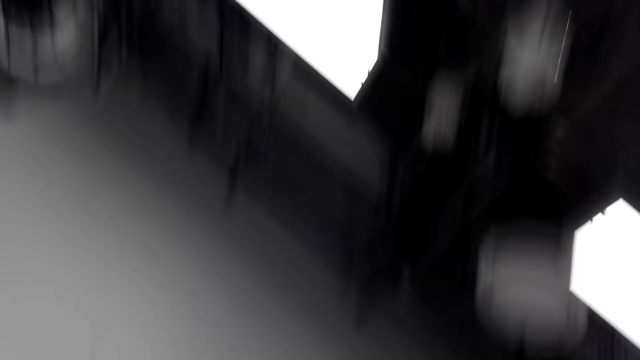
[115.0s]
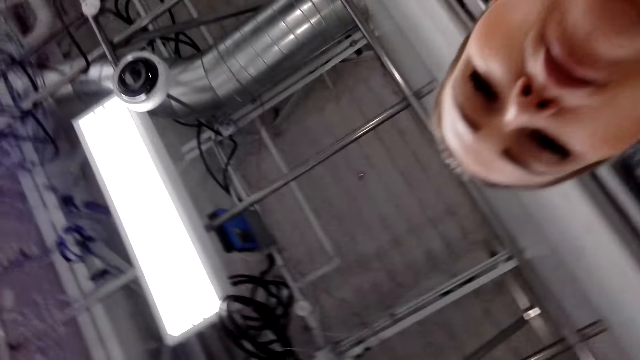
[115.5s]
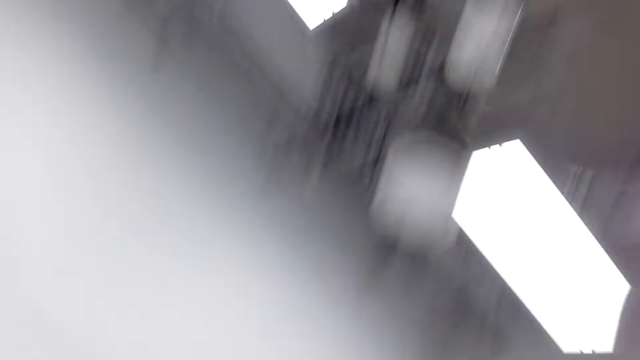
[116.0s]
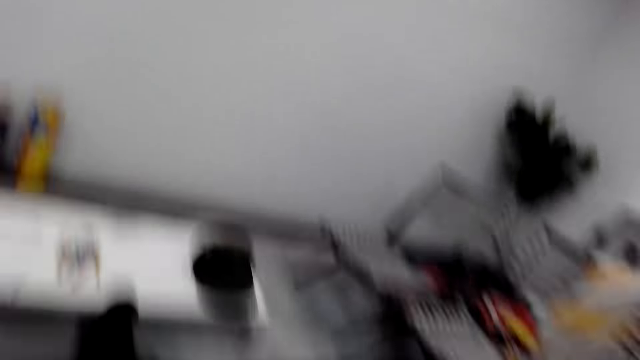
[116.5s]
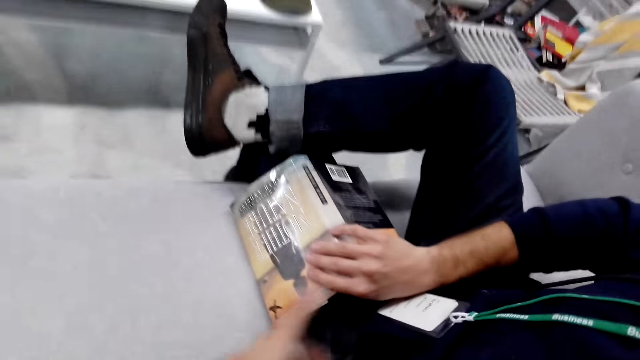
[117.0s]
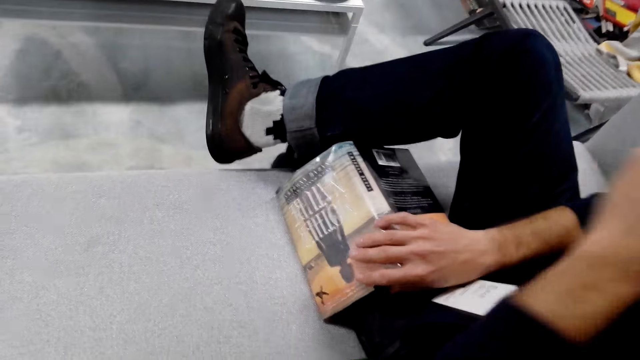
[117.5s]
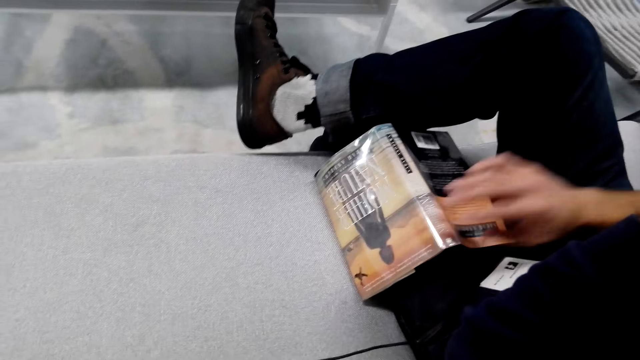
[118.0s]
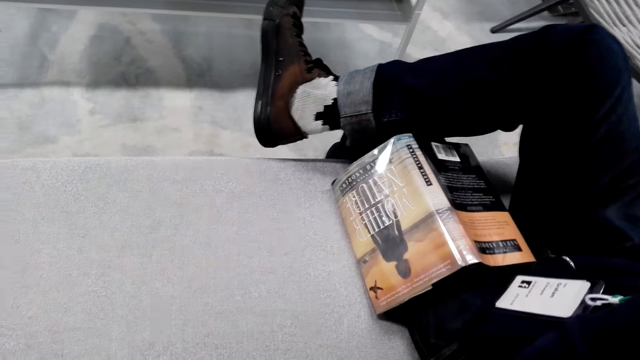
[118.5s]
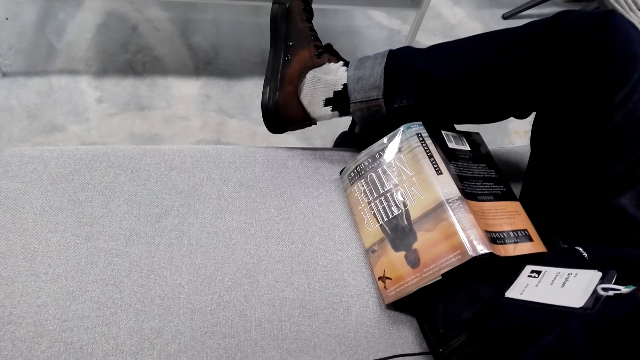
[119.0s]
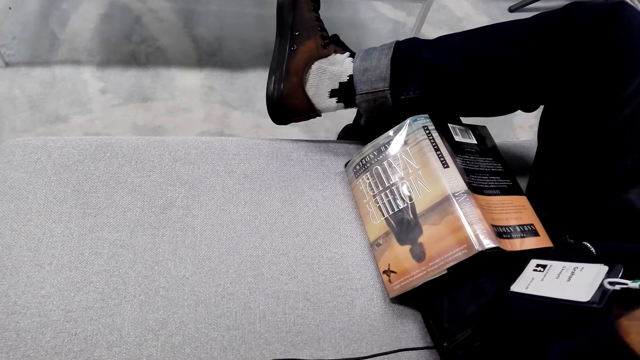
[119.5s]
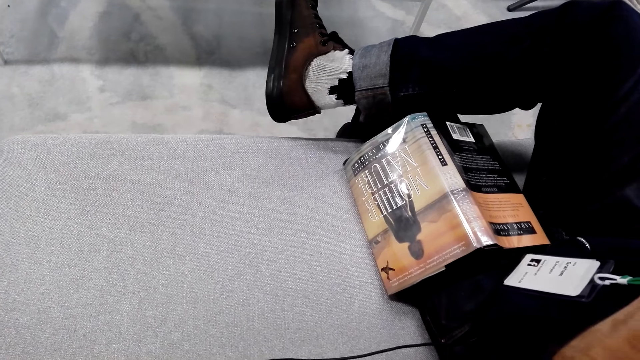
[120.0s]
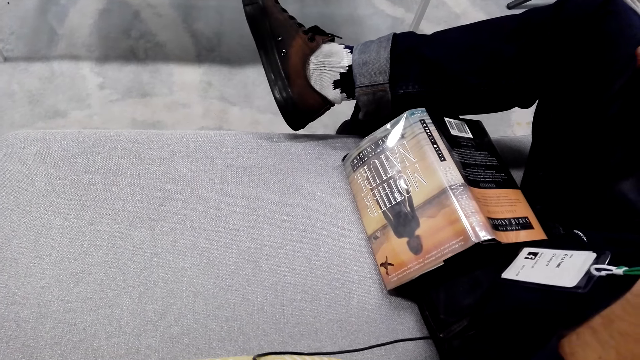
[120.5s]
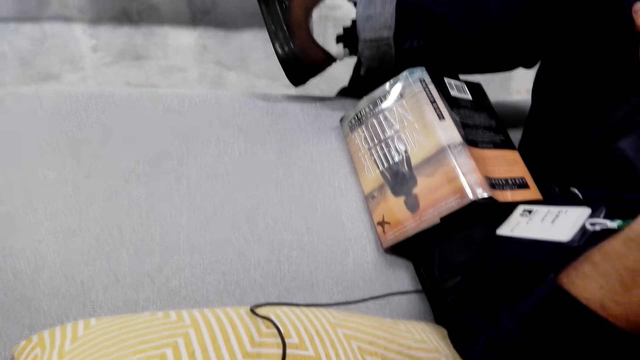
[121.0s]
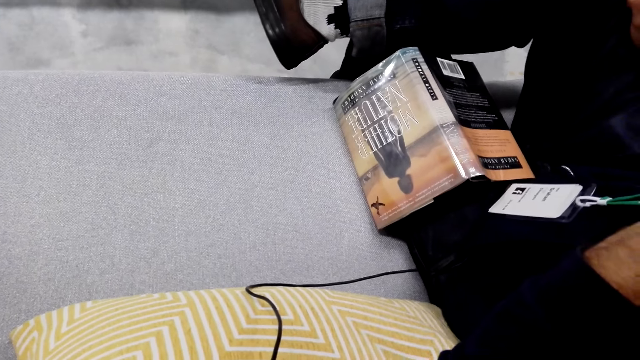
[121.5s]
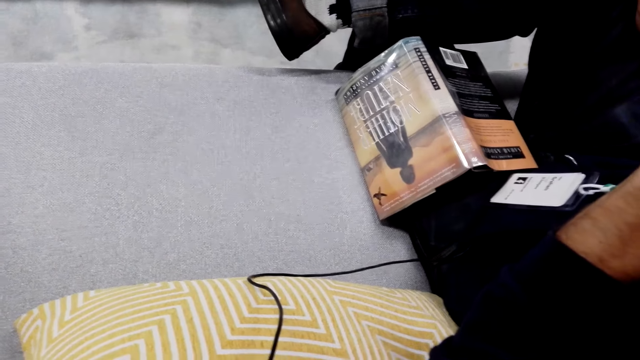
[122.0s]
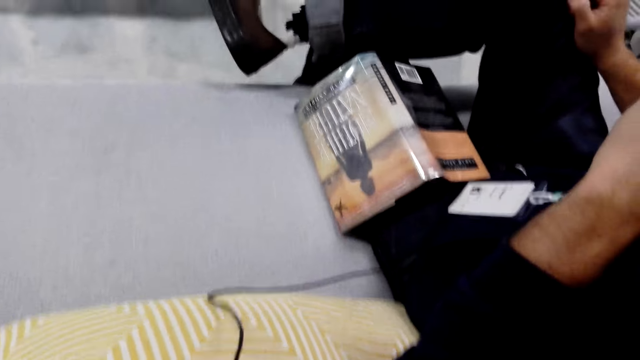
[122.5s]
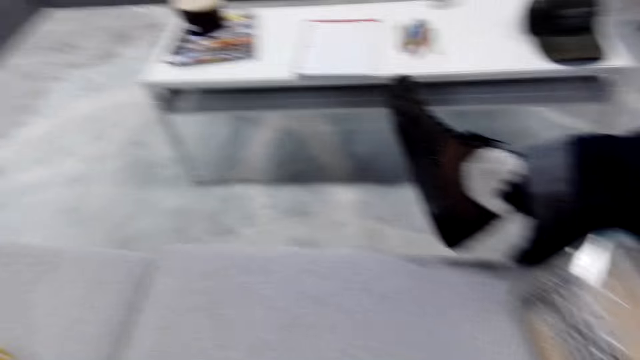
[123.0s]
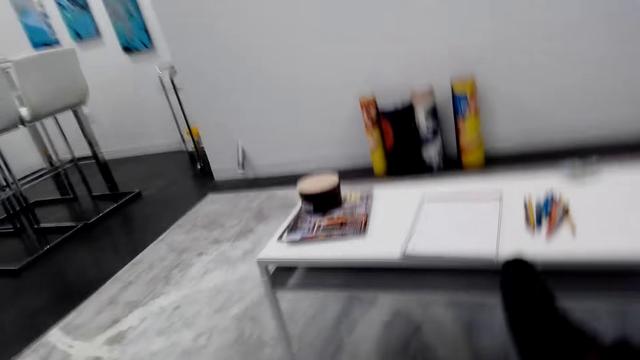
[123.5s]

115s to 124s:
The camera wearer looks around and stands up. A lady looks at the camera. The camera wearer moves hands. They cross legs.

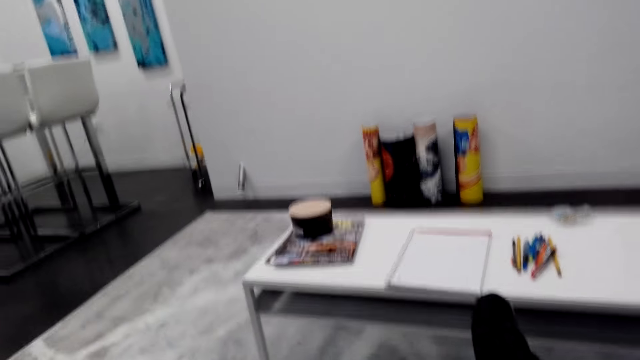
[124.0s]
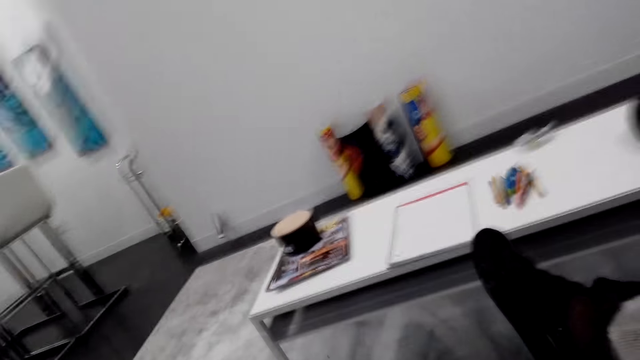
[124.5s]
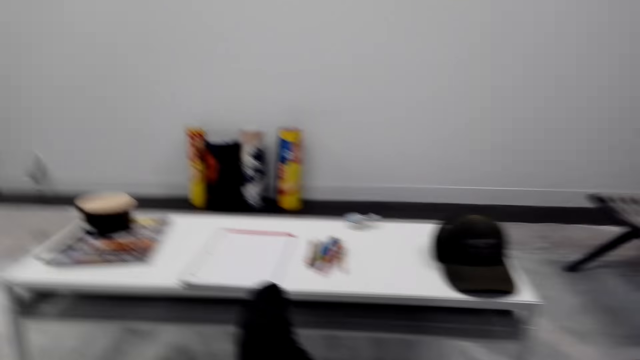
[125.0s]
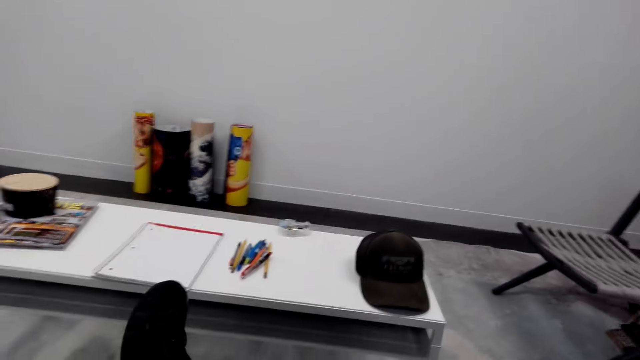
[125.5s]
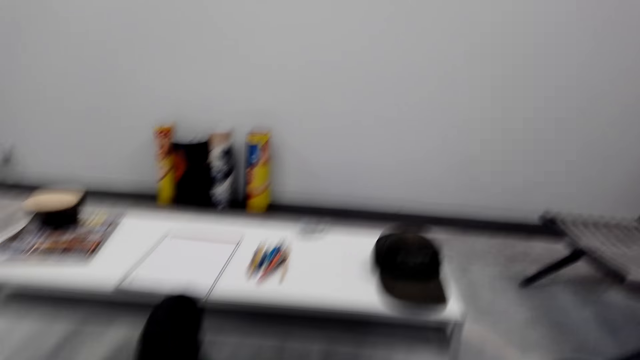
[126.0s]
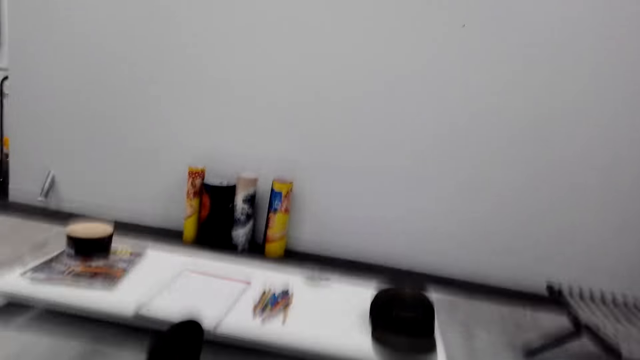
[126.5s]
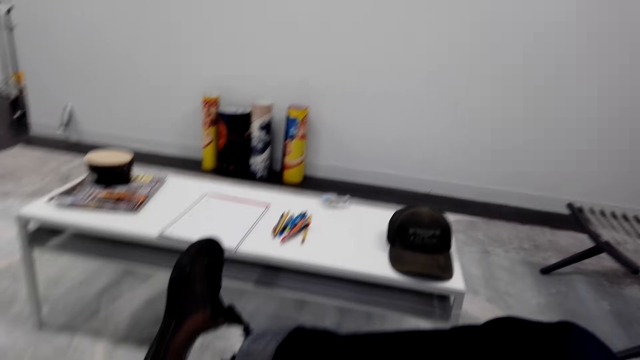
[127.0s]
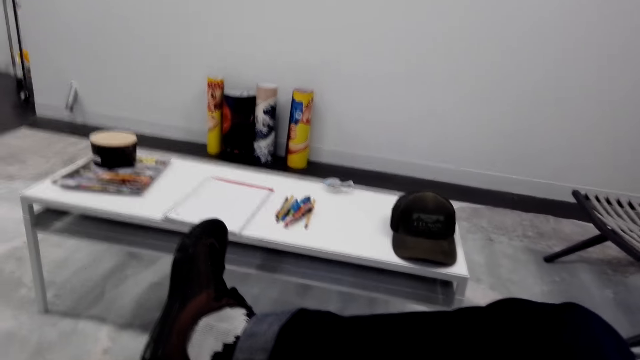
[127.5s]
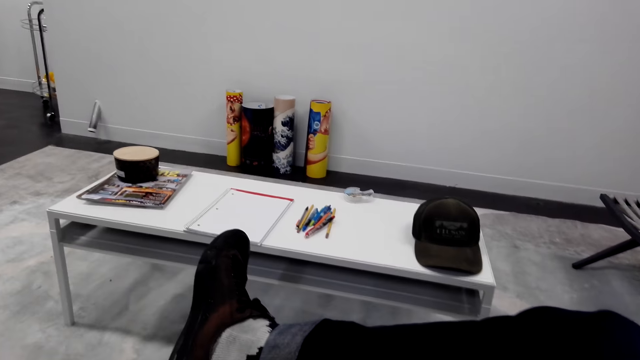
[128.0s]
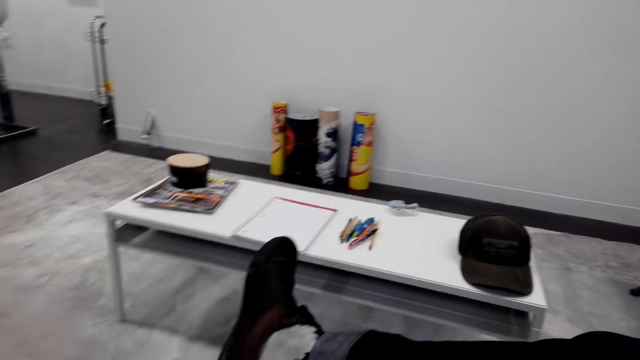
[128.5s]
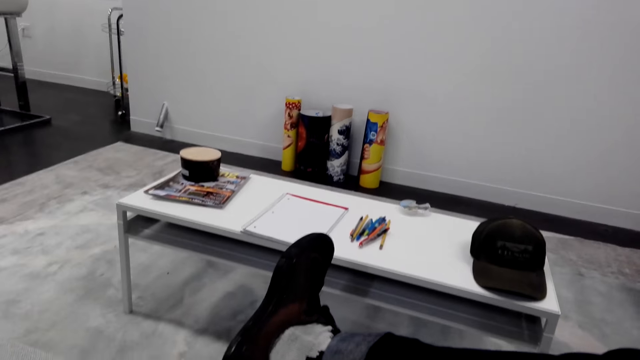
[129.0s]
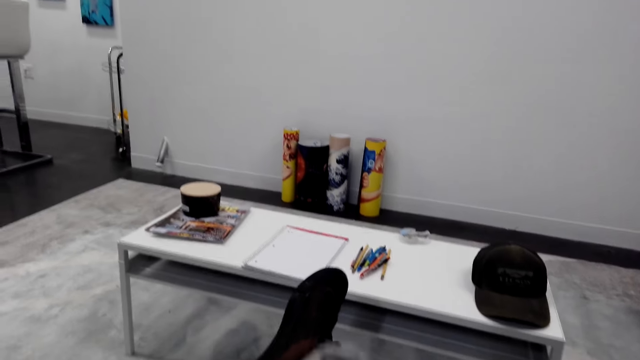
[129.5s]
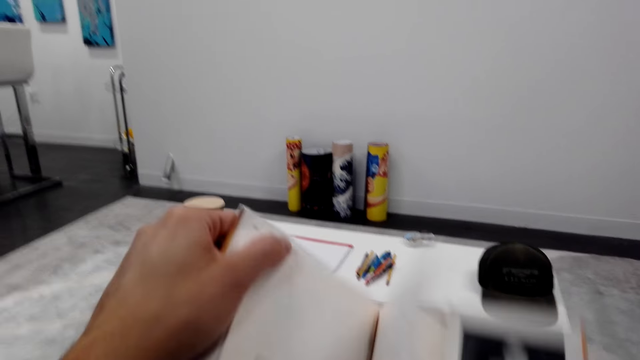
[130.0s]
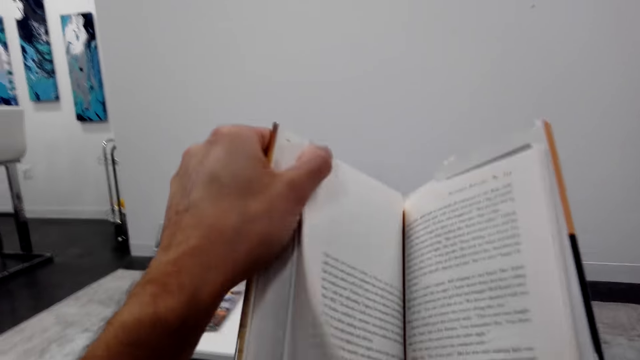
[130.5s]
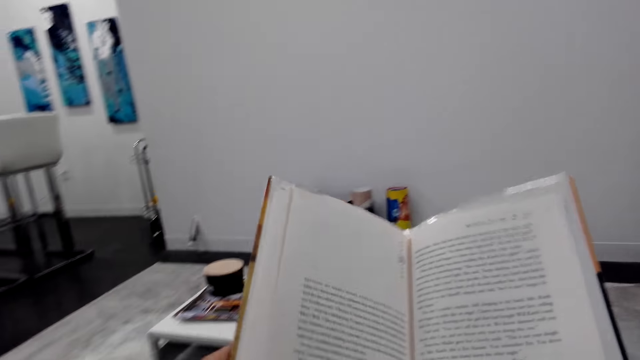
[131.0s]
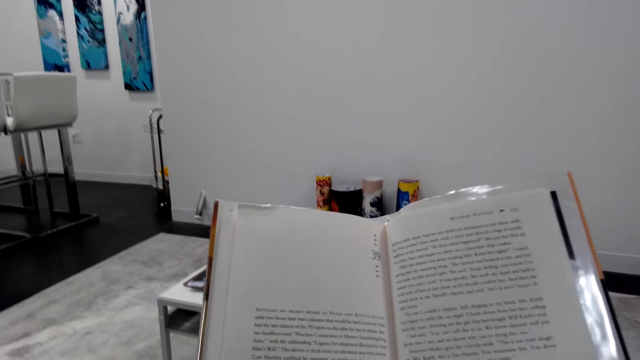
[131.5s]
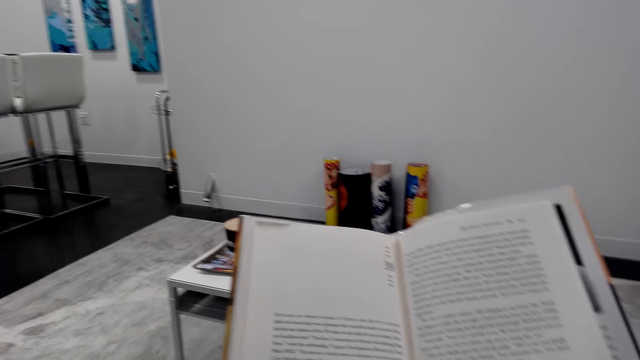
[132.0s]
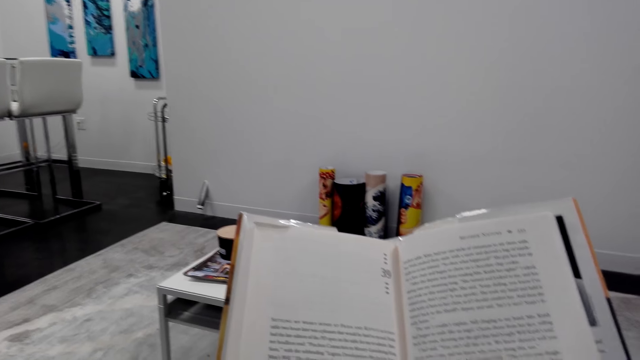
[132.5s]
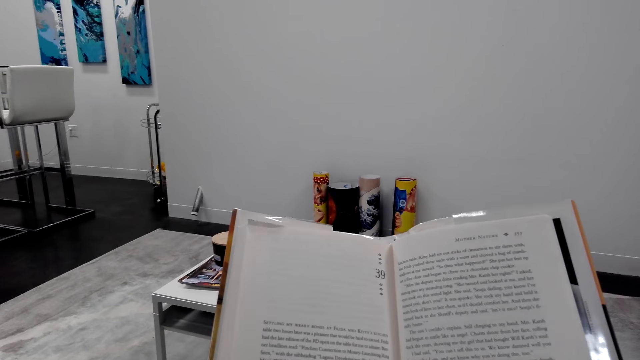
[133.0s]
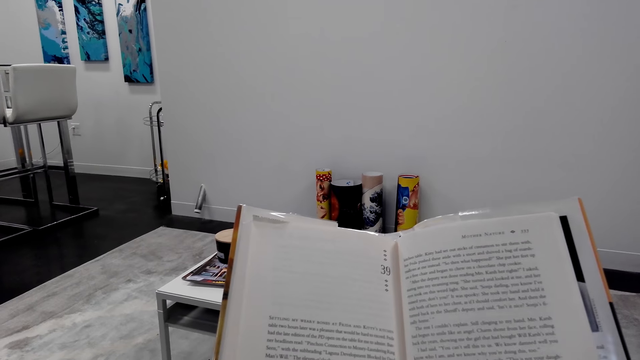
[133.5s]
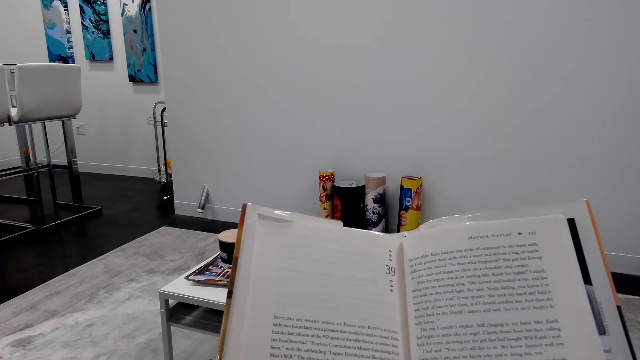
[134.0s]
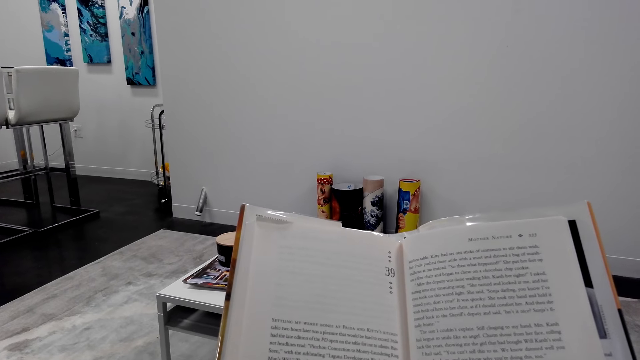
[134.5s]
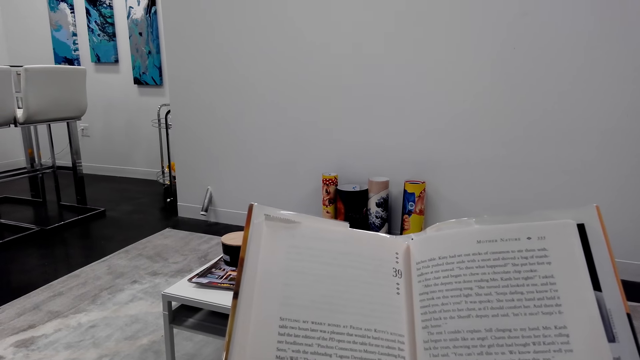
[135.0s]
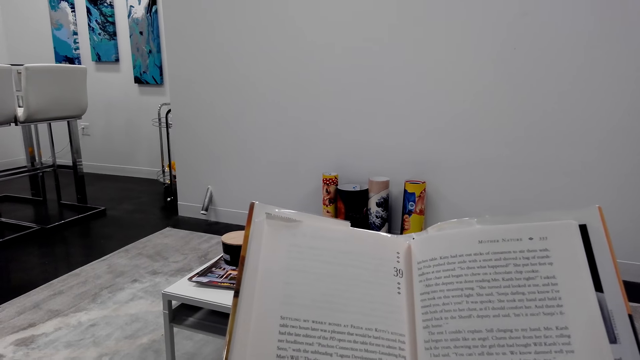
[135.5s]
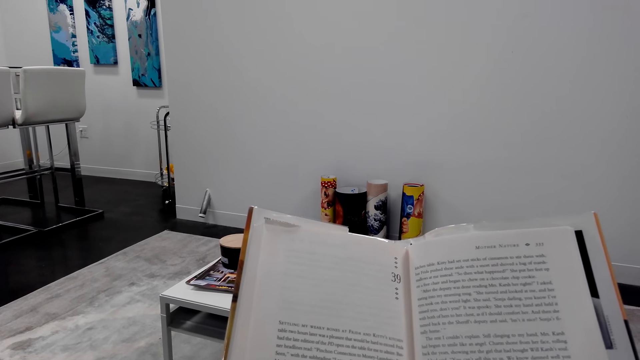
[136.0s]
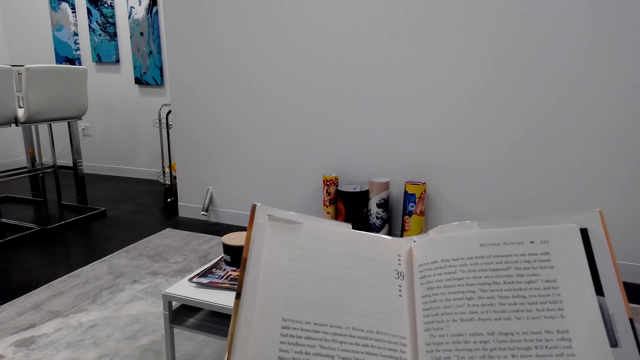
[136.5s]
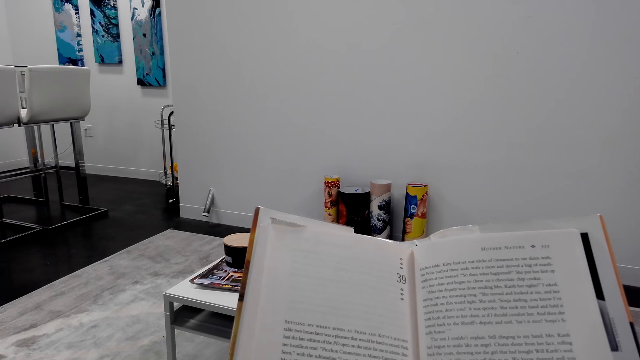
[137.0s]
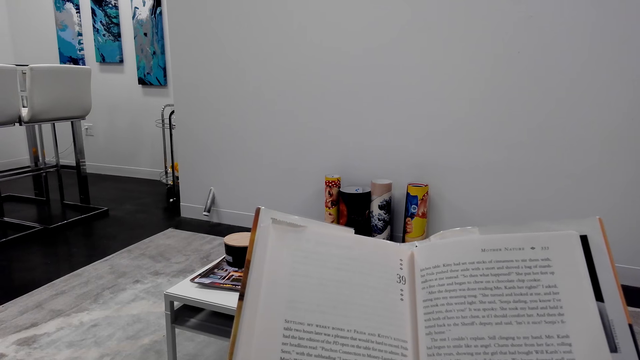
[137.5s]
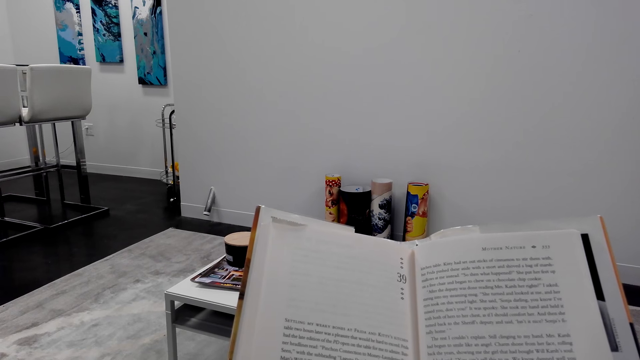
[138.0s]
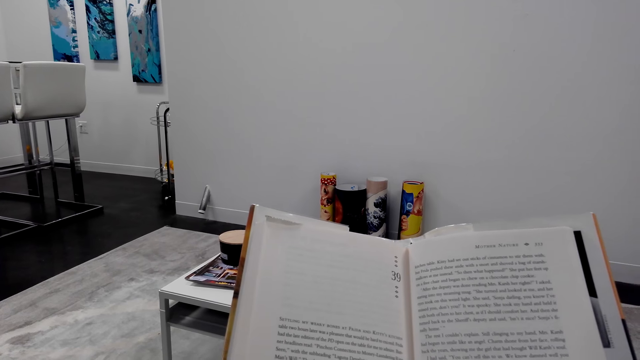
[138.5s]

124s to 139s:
The camera wearer looks around the house. They hold a book. They read the book.
